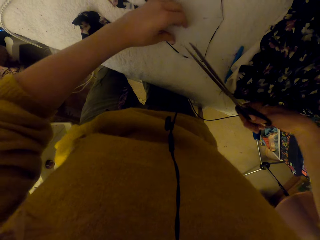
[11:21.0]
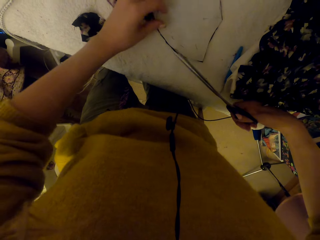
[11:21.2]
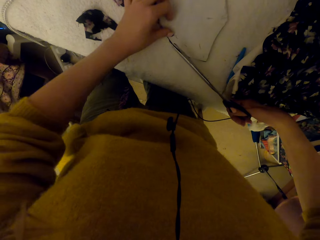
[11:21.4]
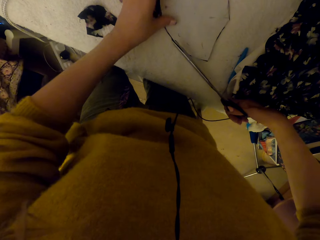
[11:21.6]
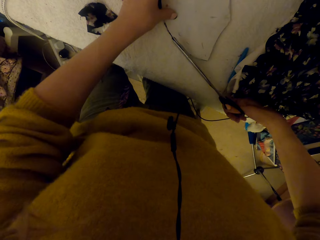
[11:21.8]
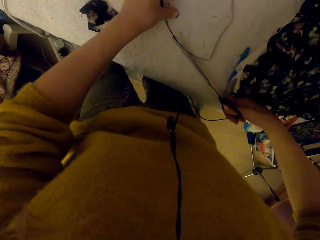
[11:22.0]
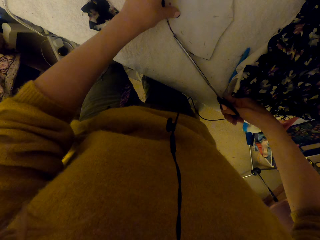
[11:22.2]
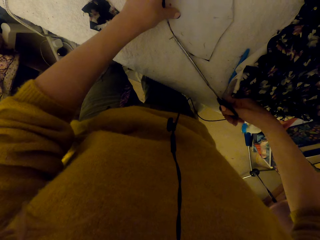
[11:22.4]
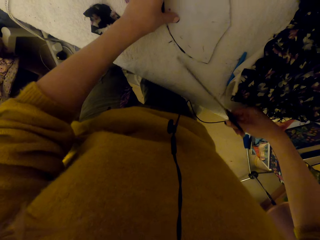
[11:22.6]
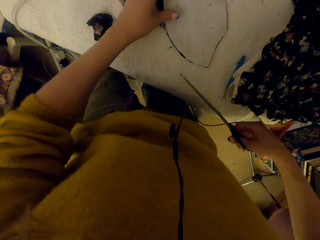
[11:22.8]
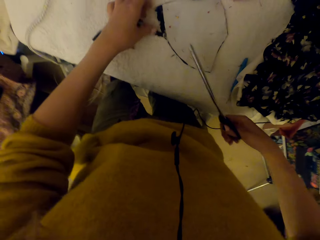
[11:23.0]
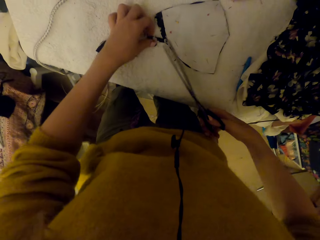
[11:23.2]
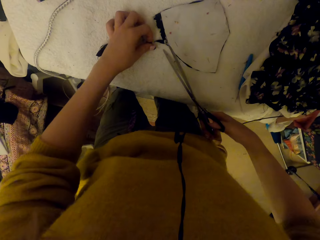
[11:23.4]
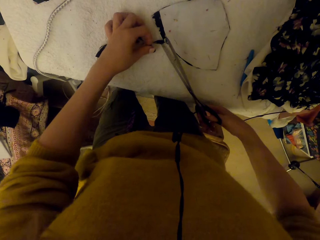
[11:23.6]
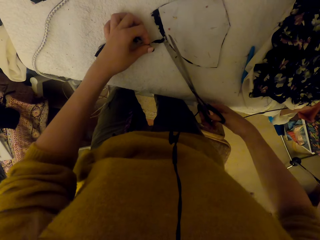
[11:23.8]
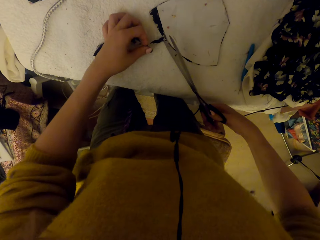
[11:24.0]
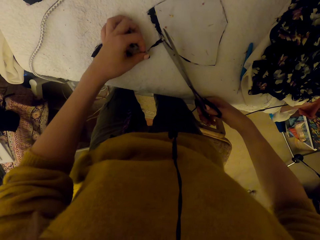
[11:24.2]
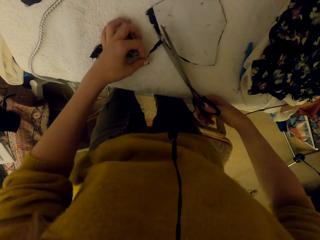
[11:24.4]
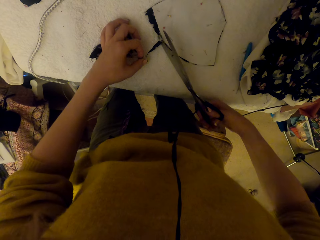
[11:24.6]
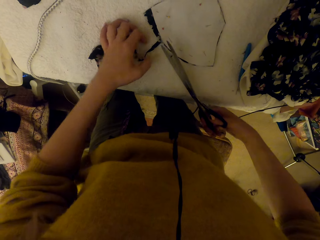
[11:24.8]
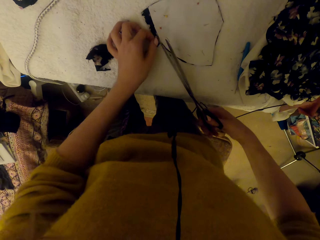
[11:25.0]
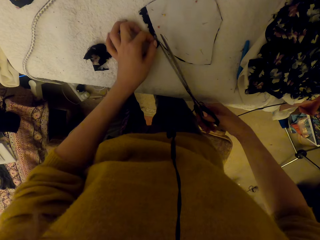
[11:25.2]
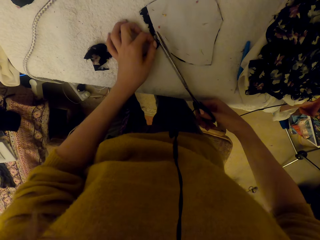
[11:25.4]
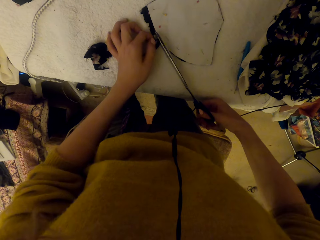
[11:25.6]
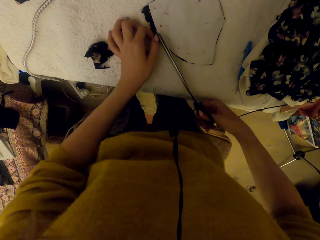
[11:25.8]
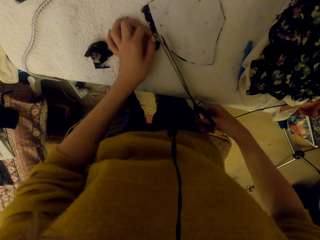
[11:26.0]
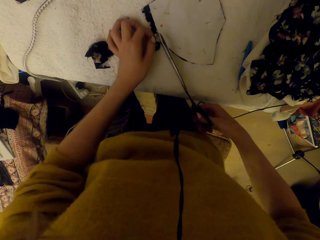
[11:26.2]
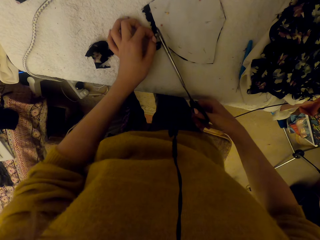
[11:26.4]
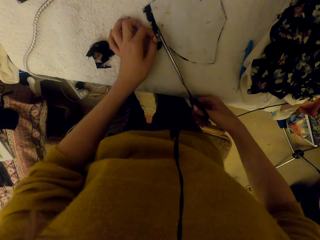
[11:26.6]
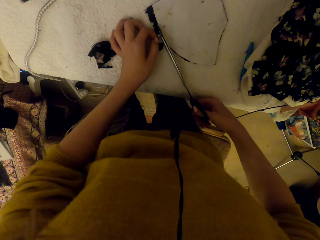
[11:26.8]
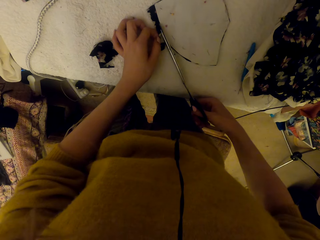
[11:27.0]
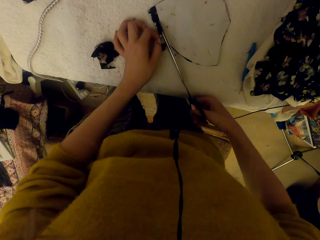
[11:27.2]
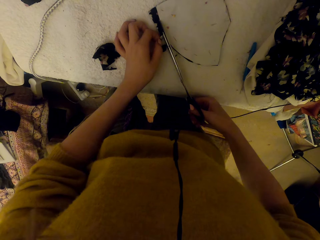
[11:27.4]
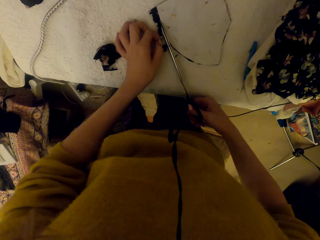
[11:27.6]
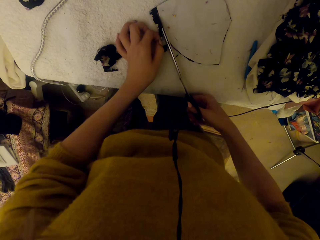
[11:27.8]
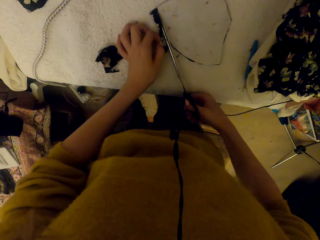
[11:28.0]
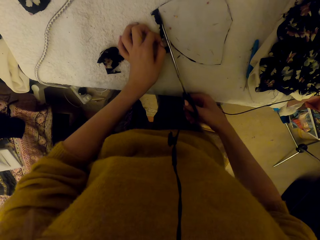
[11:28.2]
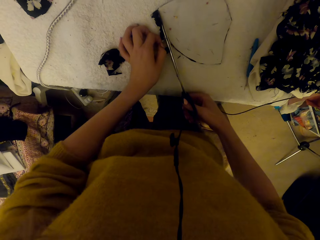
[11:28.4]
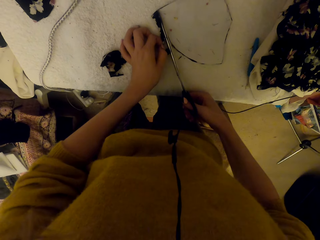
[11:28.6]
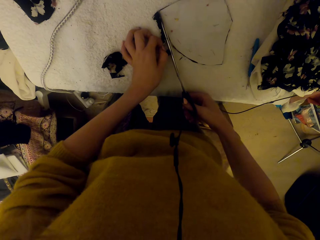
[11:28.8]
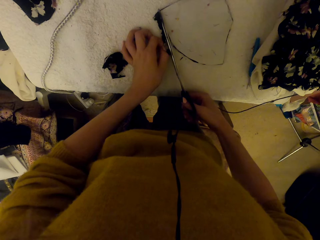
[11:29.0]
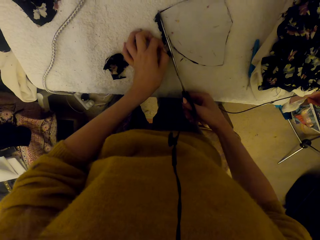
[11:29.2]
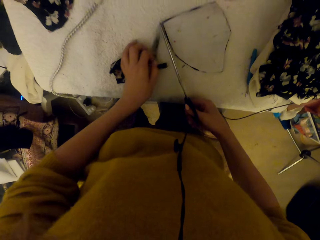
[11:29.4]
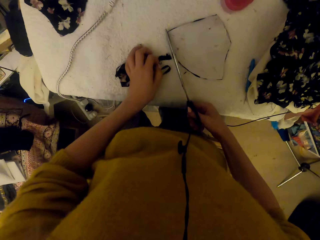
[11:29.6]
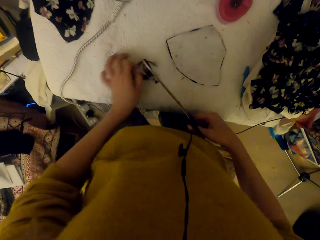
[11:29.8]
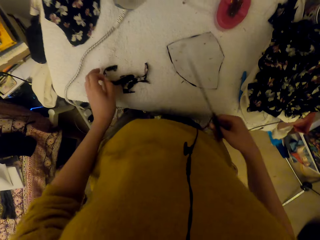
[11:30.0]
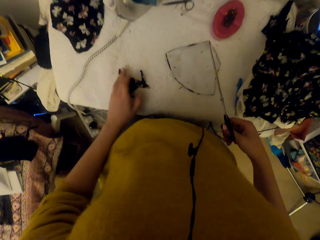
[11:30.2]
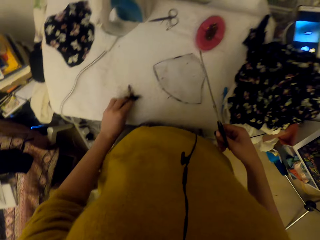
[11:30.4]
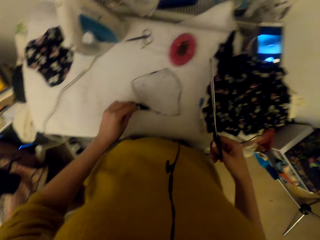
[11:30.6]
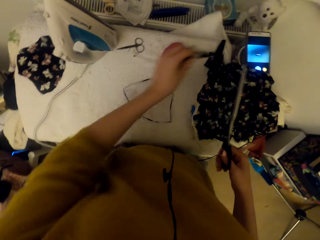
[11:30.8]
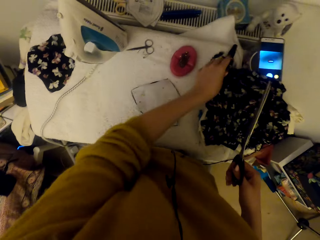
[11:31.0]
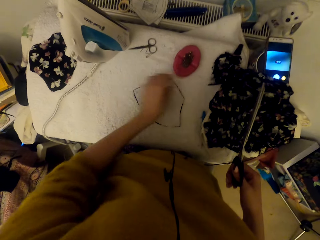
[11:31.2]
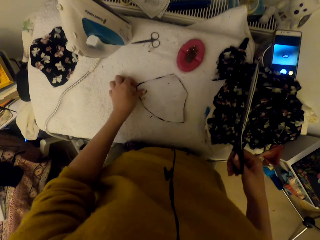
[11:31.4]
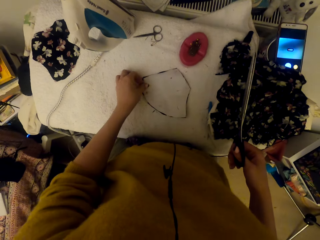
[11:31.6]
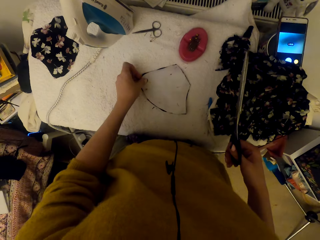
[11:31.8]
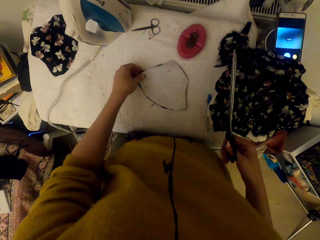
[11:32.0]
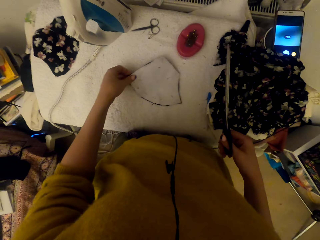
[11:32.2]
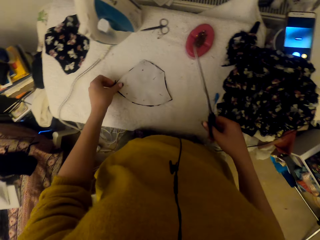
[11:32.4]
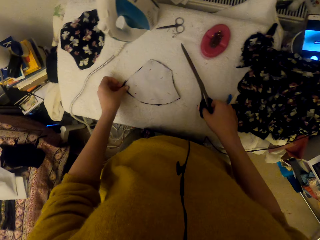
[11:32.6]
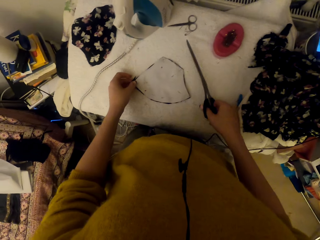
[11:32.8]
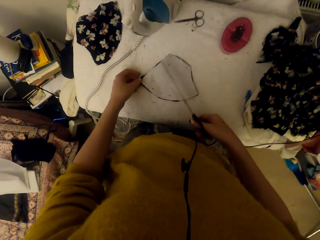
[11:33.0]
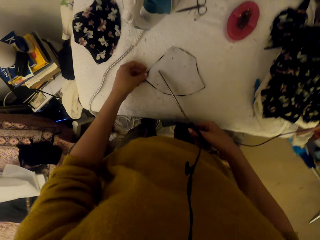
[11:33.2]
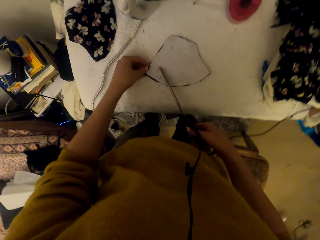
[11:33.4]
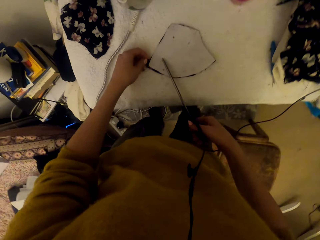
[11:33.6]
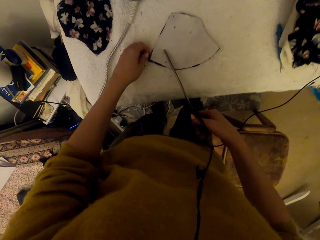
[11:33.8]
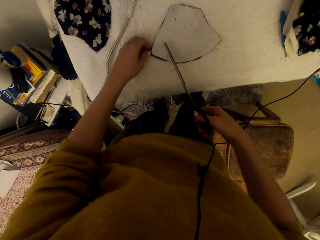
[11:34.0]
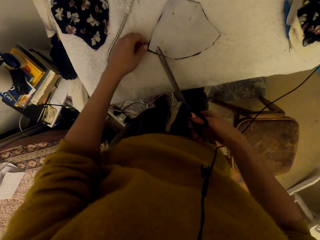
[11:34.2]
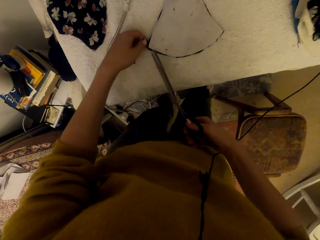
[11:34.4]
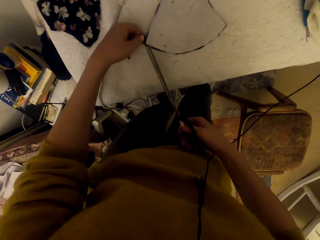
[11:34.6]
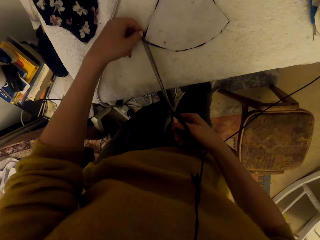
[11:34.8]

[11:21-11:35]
The camera wearer cuts the pinned cloth piece using scissors. They adjust the scissors. They cut the pinned cloth piece using the scissors. They pick the cut cloth piece. They drop the cut cloth piece on the worktable. They adjust the pinned cloth piece.

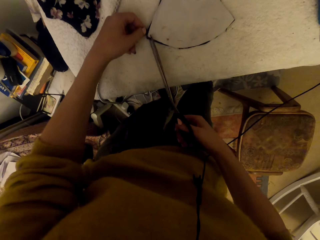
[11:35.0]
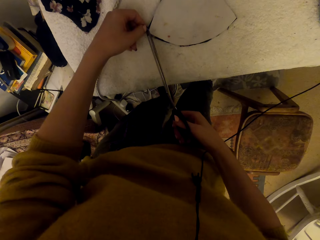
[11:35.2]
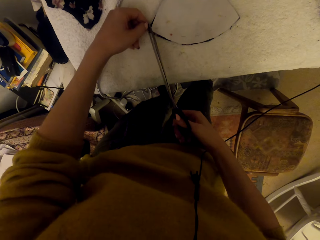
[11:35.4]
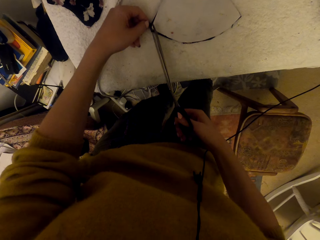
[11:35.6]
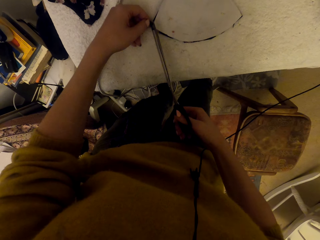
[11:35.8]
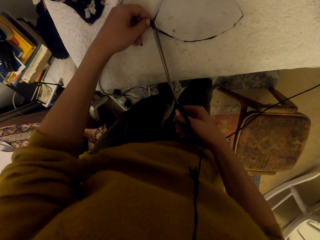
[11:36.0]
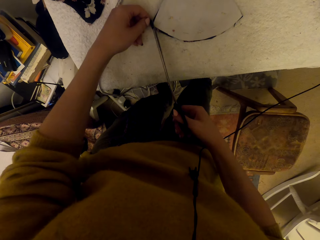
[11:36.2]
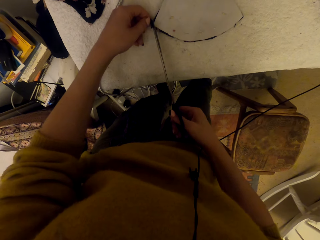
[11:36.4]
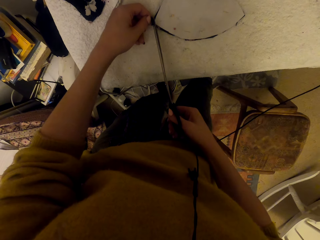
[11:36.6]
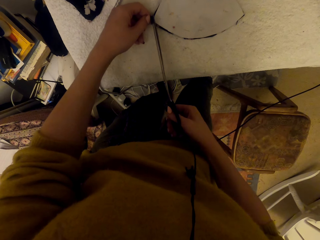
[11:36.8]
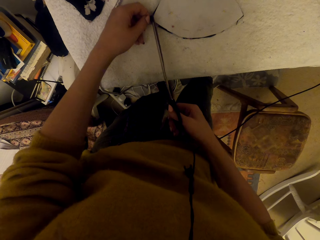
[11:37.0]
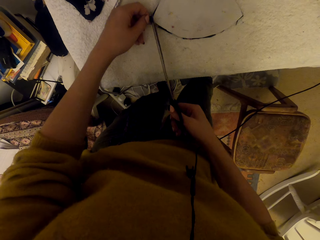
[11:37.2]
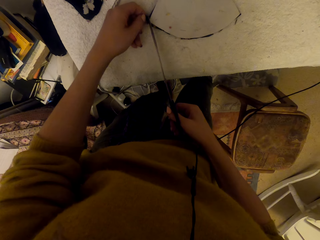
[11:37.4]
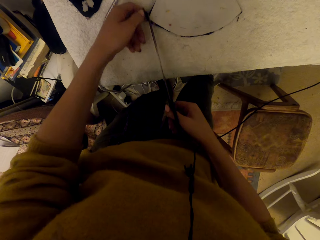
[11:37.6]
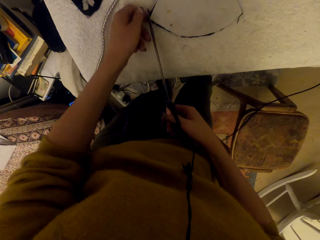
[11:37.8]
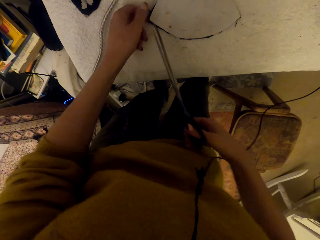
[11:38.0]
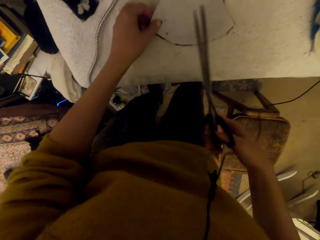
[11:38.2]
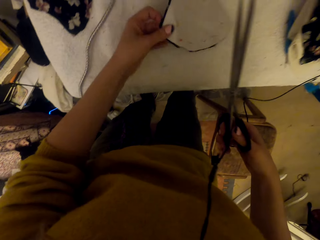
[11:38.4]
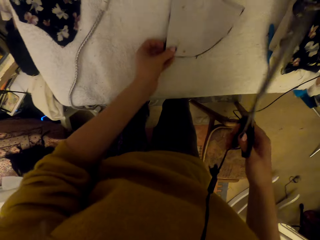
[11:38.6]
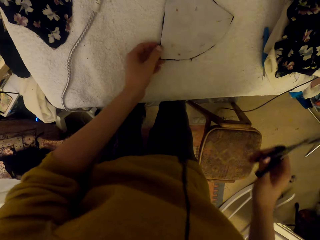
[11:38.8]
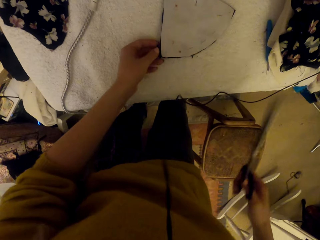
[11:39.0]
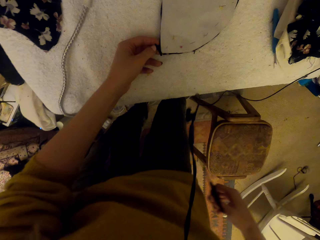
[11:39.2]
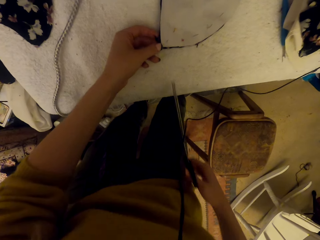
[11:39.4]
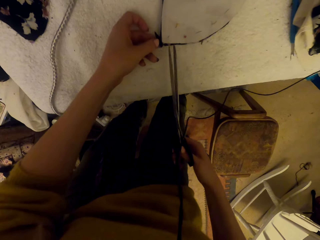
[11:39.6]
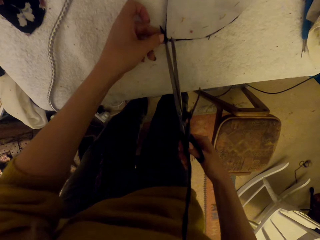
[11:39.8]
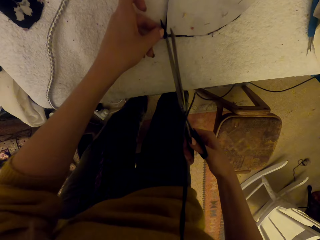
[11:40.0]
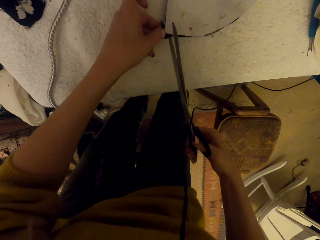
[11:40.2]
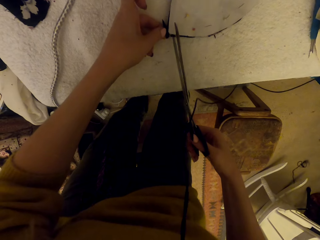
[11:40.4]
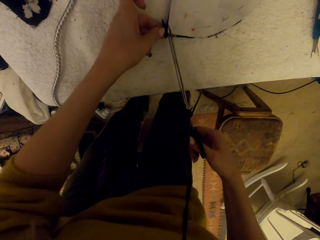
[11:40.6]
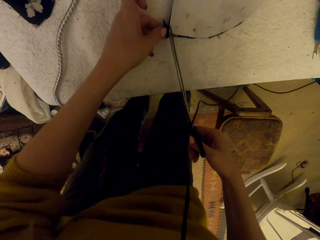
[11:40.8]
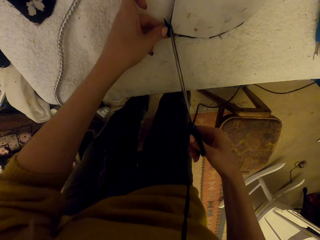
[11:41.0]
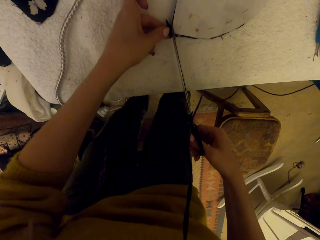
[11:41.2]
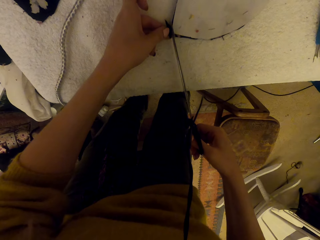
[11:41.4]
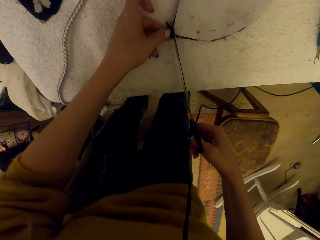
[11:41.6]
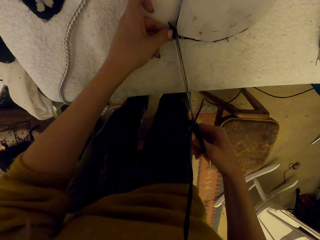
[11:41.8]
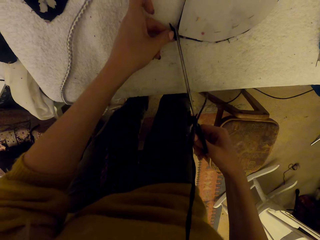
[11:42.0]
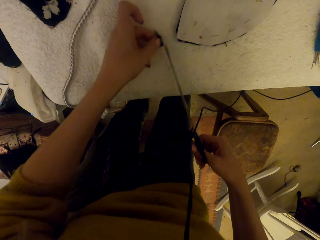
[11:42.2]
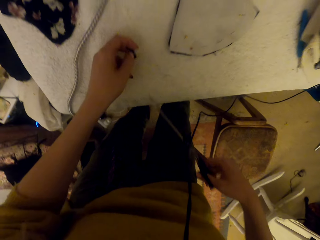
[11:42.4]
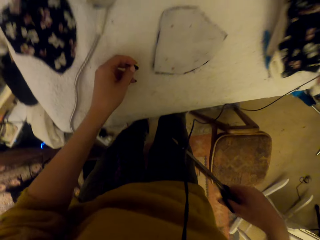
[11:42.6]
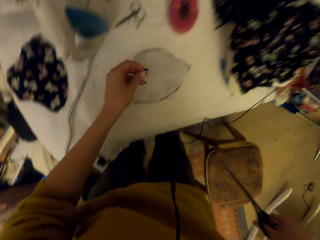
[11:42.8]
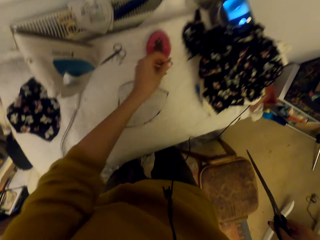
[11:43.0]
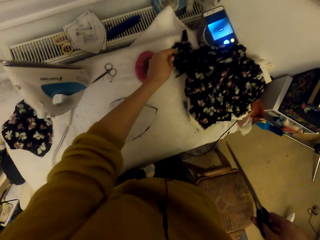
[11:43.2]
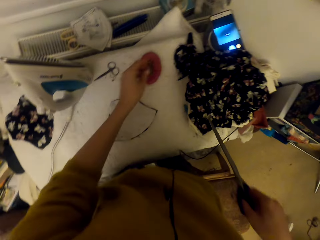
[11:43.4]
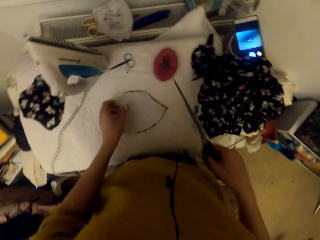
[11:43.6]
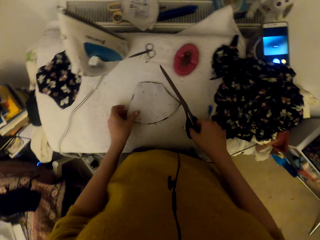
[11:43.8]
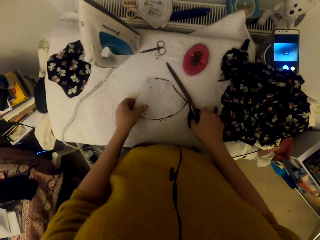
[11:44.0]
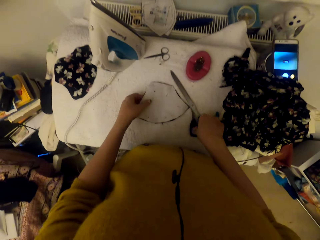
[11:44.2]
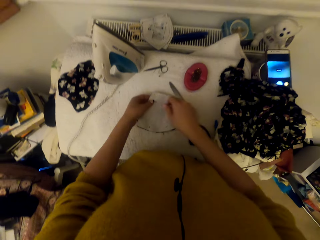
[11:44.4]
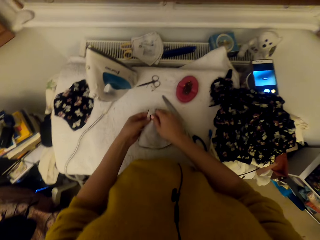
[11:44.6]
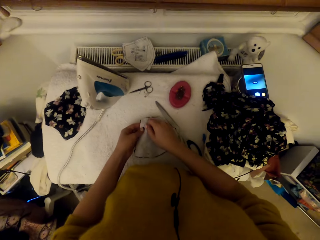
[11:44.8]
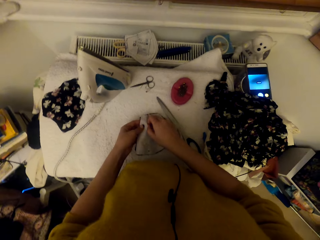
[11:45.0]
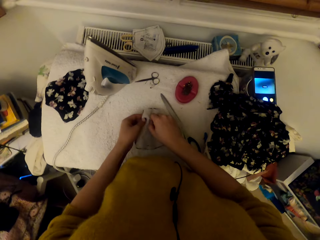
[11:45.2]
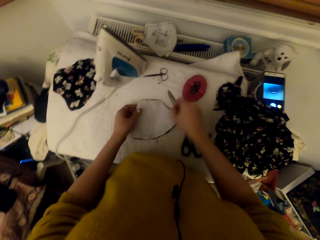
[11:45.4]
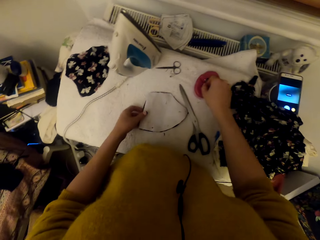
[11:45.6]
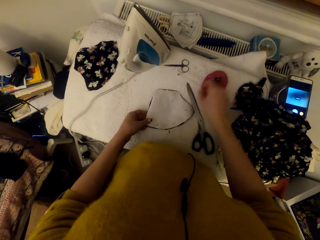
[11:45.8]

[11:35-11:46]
The camera wearer cuts the pinned cloth piece using scissors. They adjust the pinned cloth piece. They cut the pinned cloth piece using the scissors. They drop the cut cloth piece on the worktable. They put the scissors on the worktable. They unpin the graph paper from the cloth piece.
